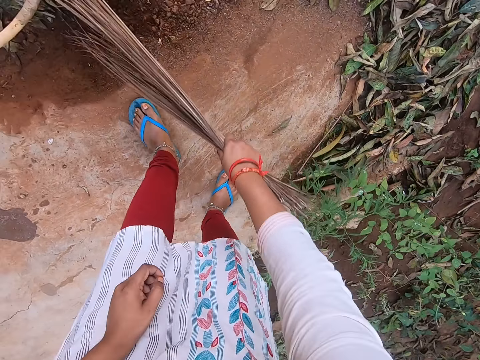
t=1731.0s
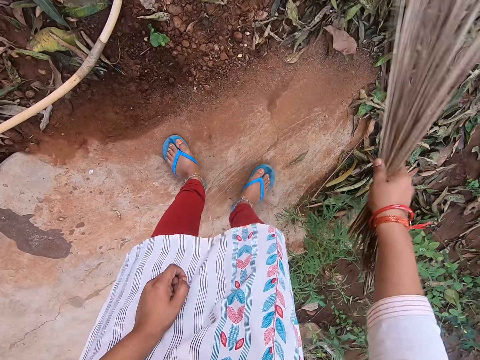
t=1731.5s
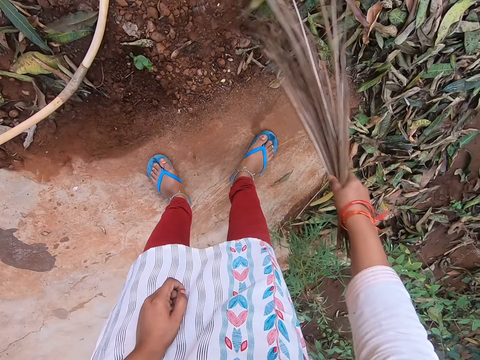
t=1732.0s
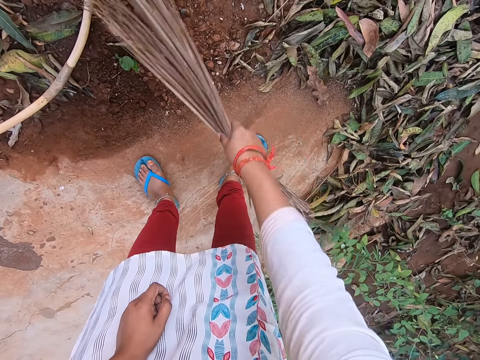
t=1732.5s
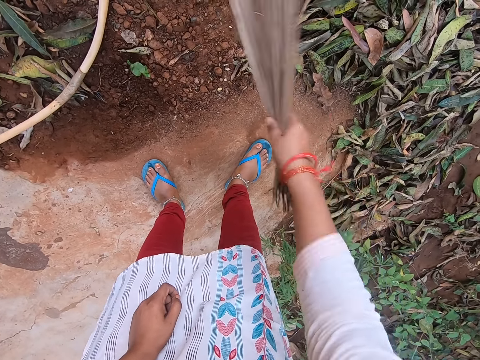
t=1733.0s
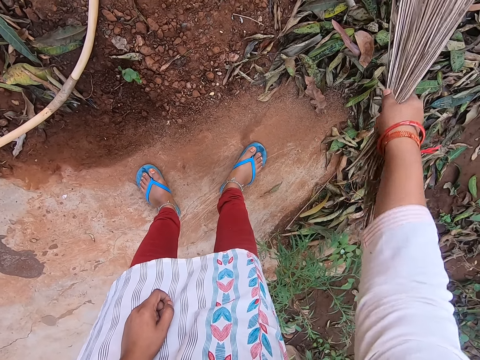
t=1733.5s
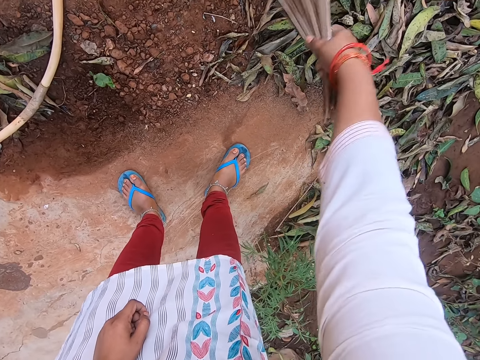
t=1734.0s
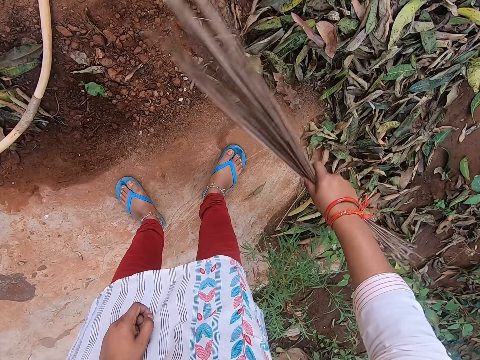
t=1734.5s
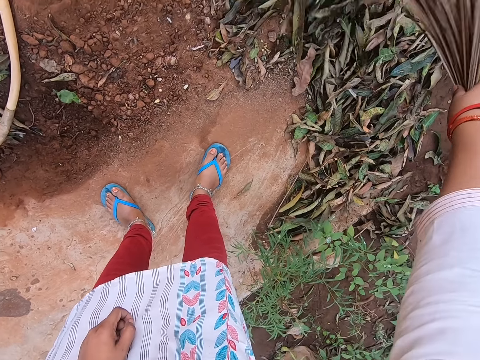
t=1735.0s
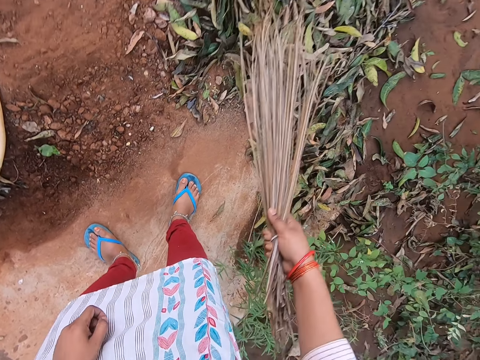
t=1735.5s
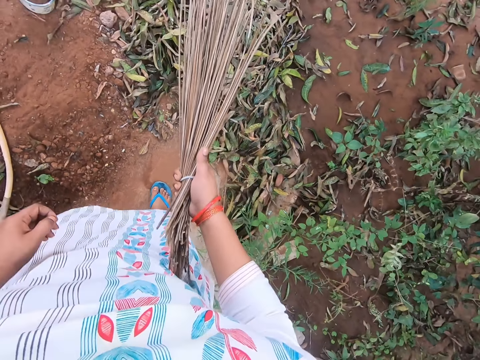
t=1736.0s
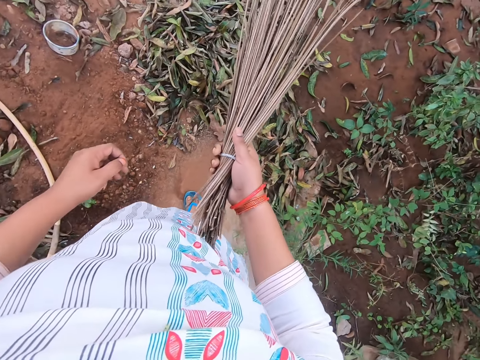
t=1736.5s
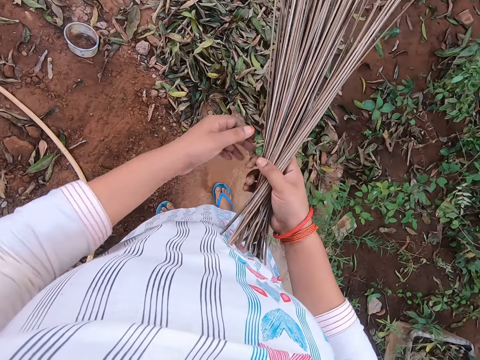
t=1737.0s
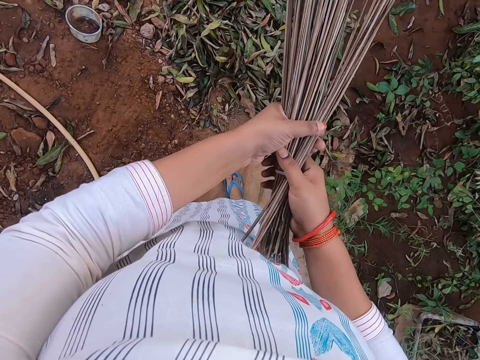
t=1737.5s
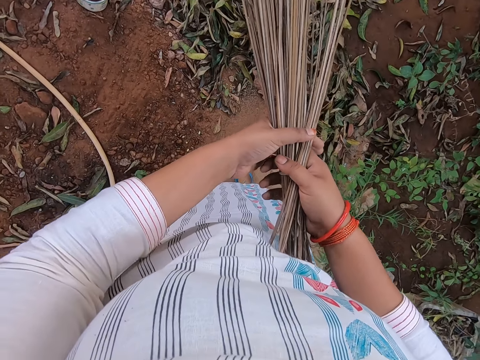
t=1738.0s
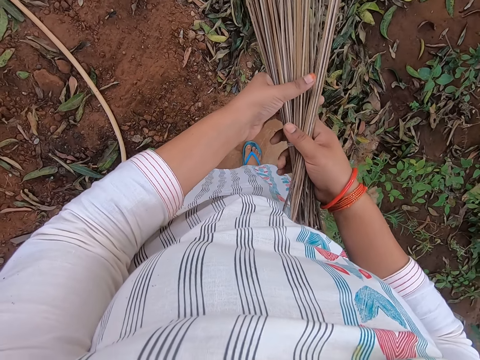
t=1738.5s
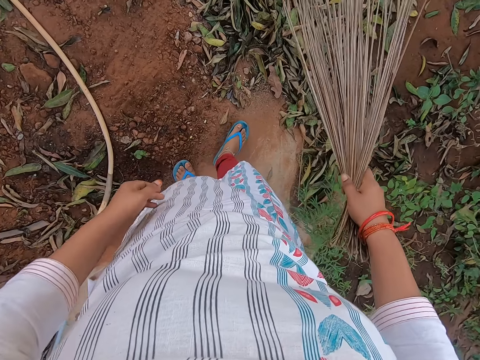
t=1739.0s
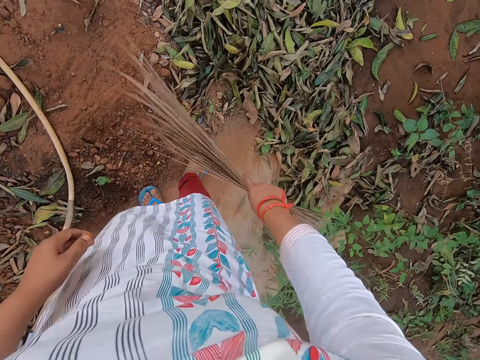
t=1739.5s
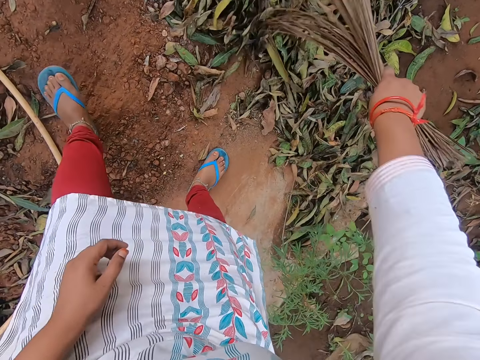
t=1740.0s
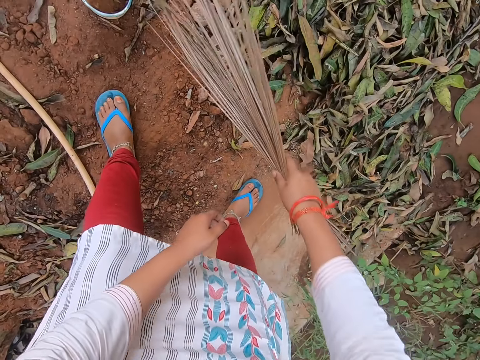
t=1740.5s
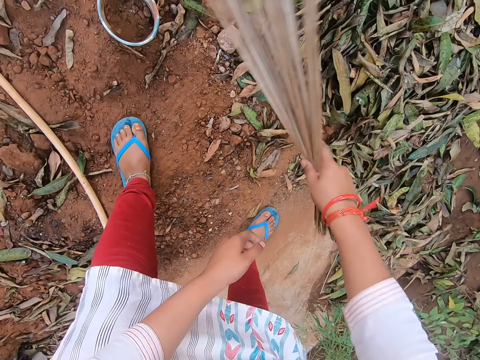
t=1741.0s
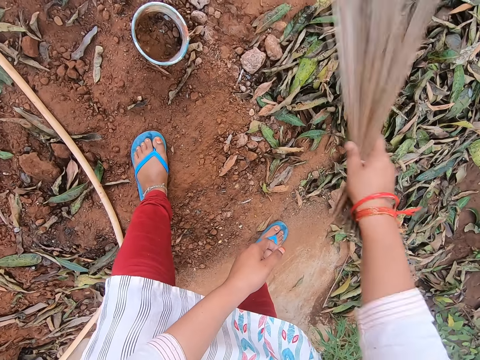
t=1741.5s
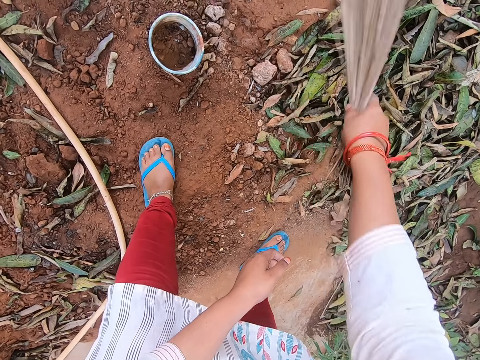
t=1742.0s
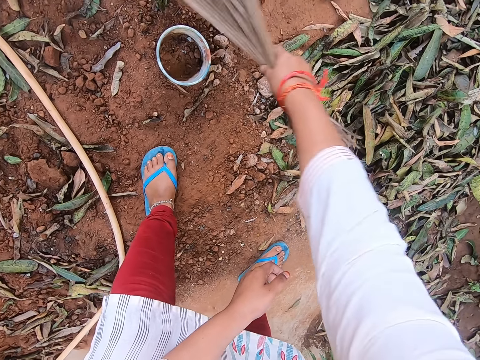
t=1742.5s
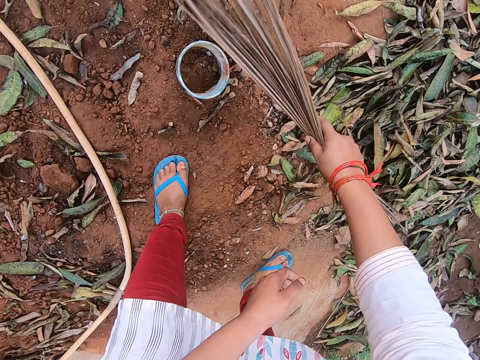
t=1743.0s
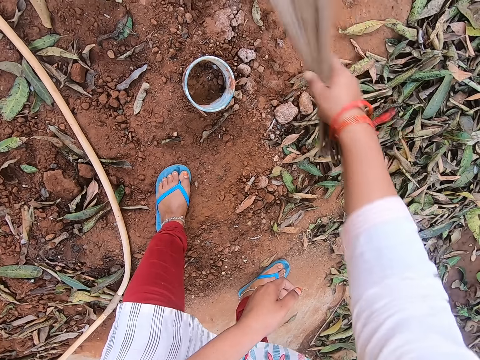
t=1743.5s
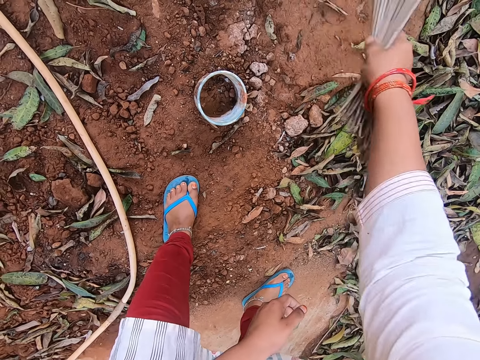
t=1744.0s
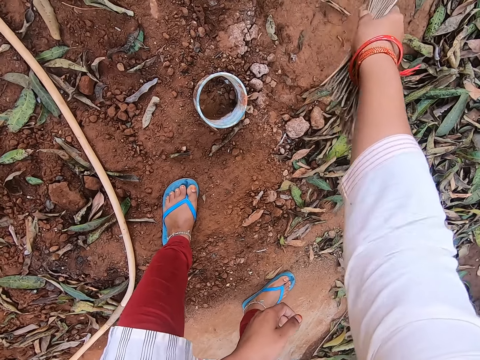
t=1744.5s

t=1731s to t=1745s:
The camera wearer adjusts the broom with both hands. She sweeps the ground with the broom in her right hand.

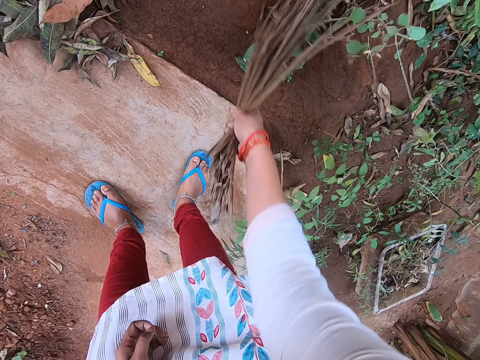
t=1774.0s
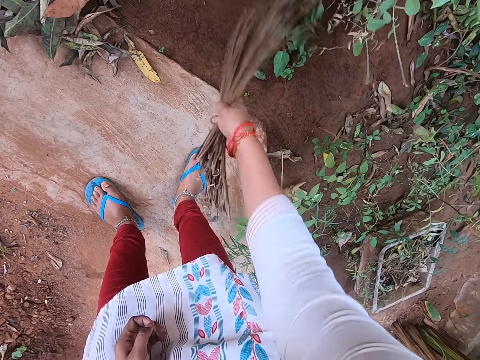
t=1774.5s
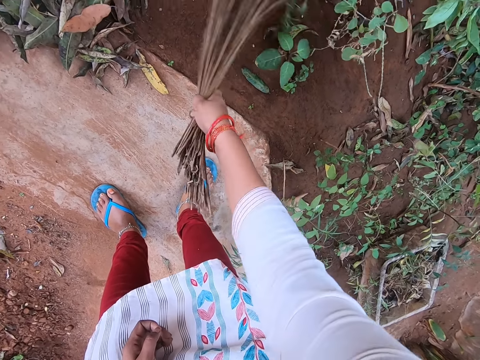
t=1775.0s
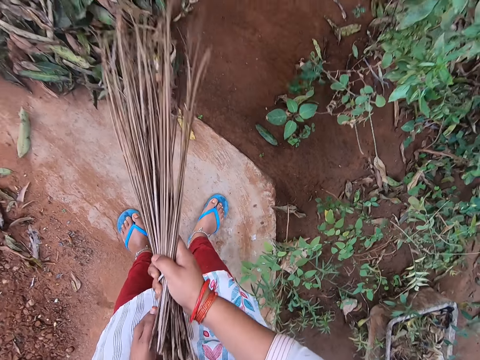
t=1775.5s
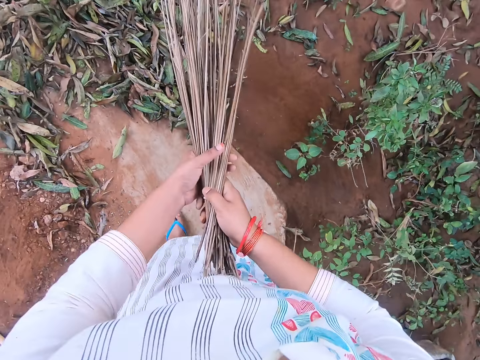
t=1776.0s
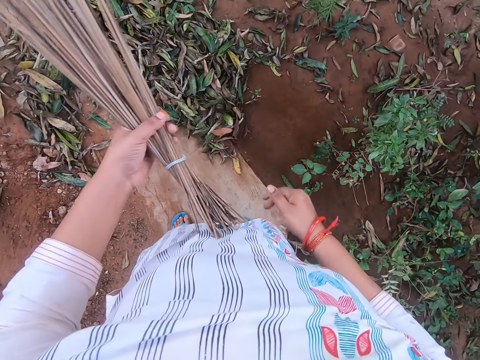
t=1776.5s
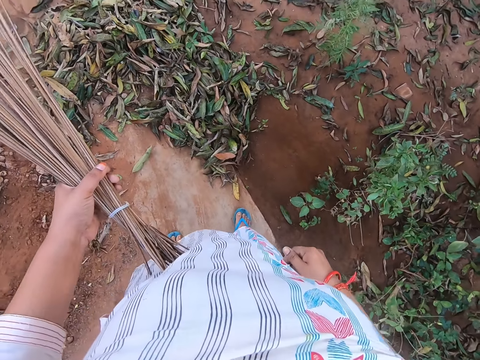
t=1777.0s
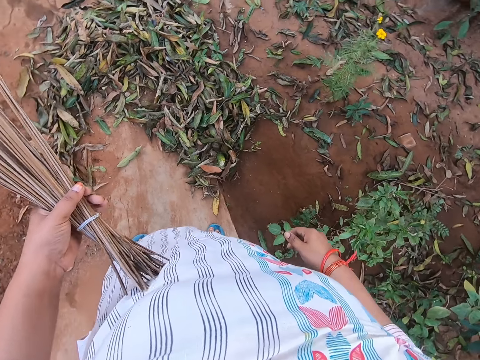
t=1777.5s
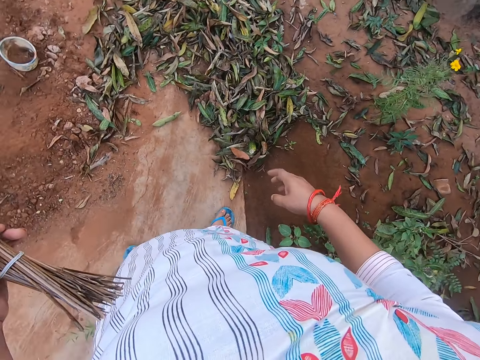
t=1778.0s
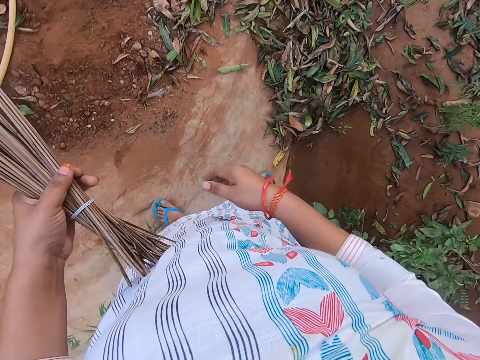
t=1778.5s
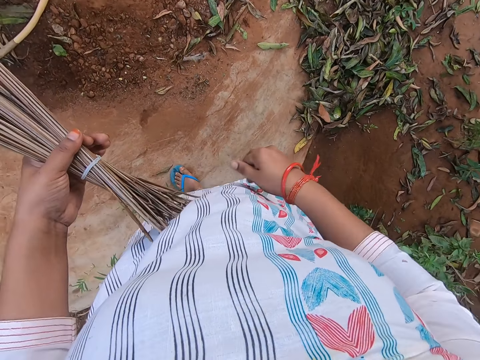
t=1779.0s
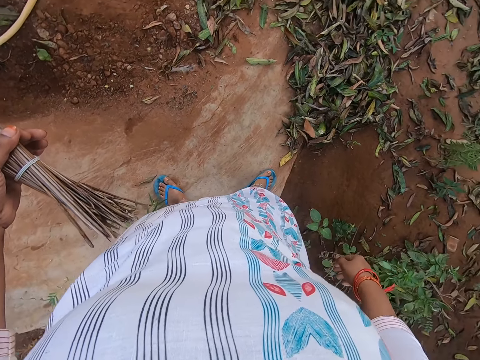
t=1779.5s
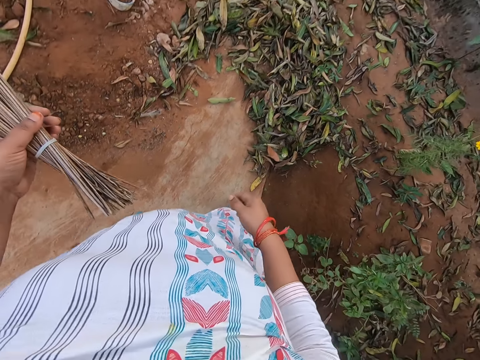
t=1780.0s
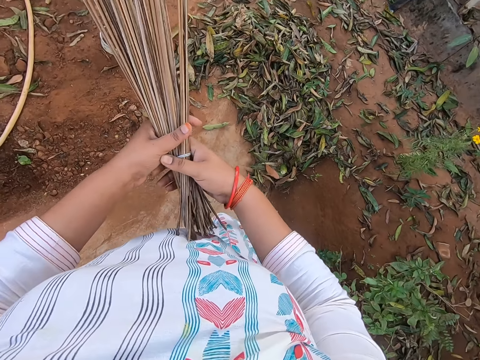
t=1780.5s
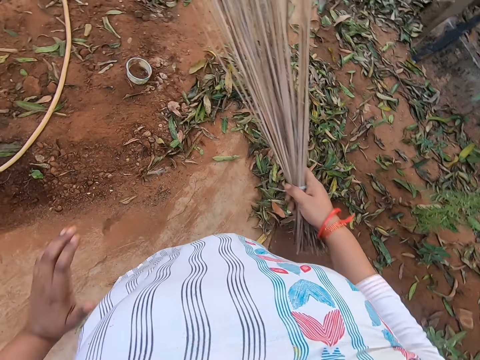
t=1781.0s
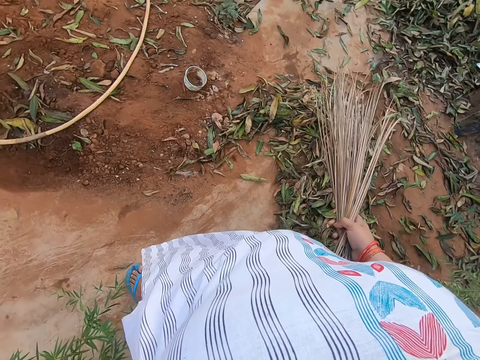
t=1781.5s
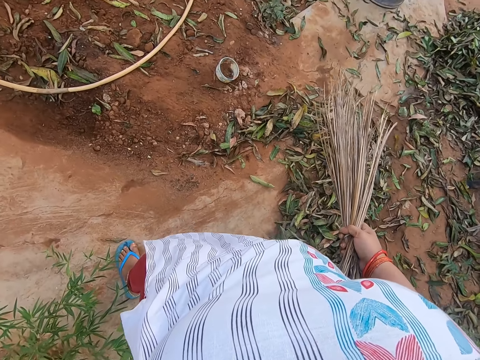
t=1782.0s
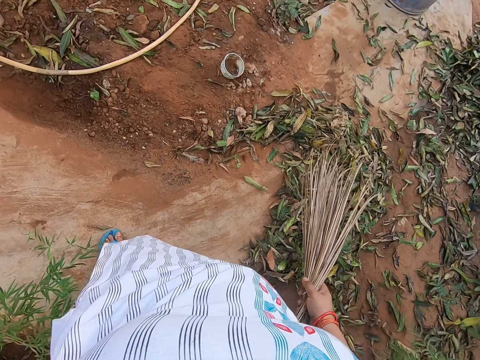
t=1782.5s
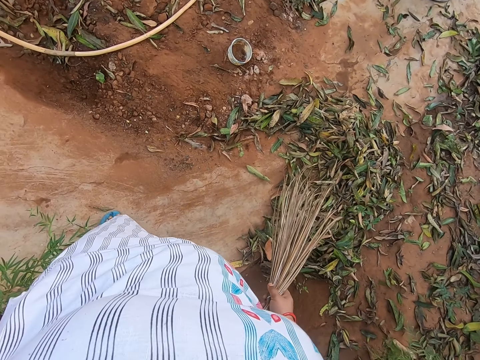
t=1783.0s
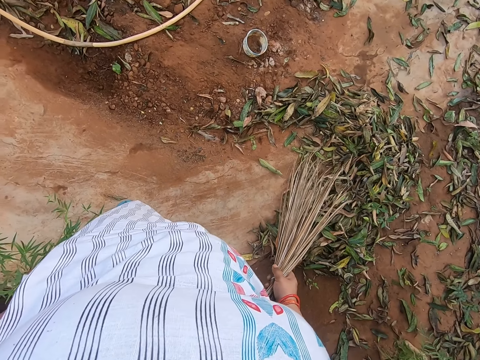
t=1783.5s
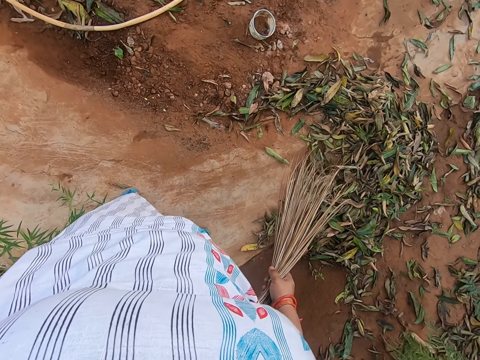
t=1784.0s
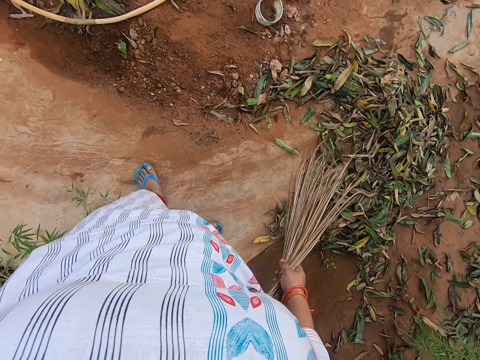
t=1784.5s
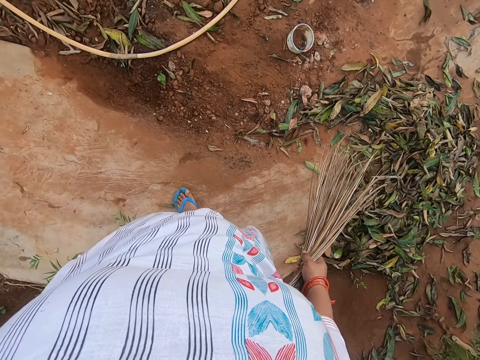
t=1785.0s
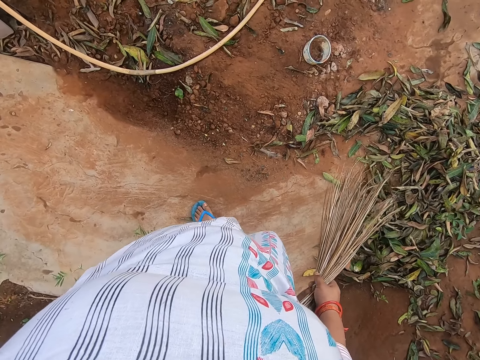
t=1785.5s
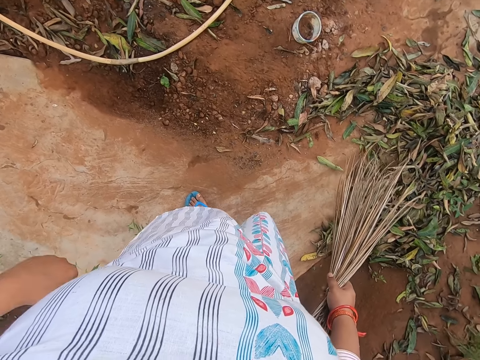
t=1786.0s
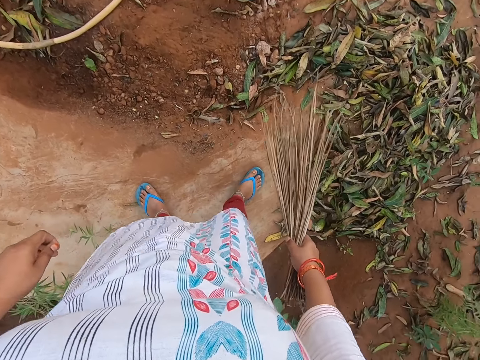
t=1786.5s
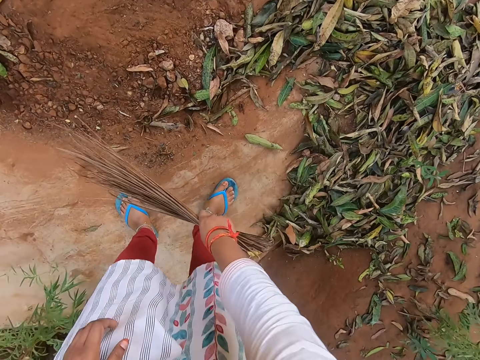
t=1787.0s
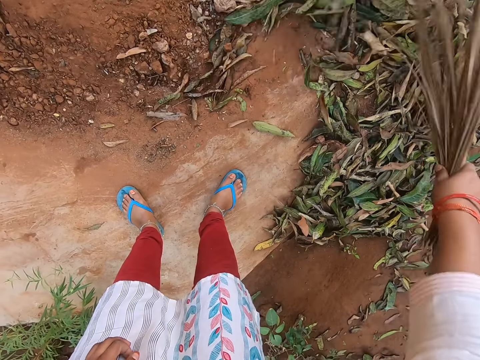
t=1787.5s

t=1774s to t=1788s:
The camera wearer passes the broom to her left hand with her right hand. She looks around the compound. She passes the broom to her right hand with her left hand. She sweeps the ground with the broom in her right hand.
